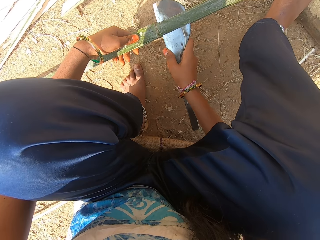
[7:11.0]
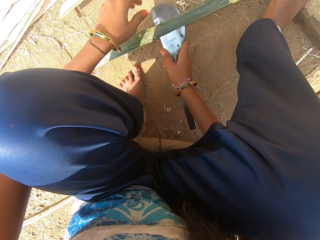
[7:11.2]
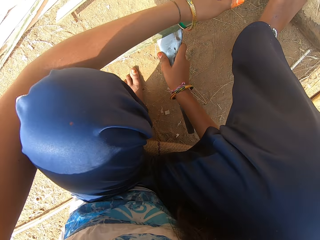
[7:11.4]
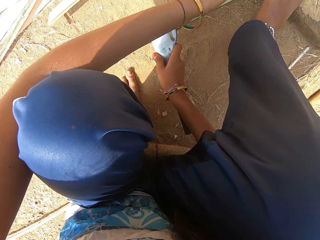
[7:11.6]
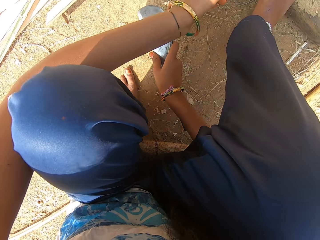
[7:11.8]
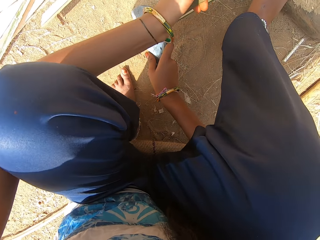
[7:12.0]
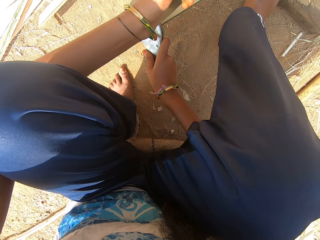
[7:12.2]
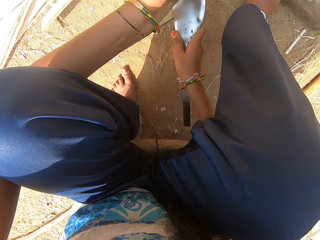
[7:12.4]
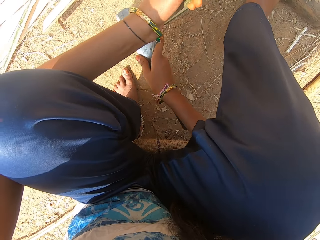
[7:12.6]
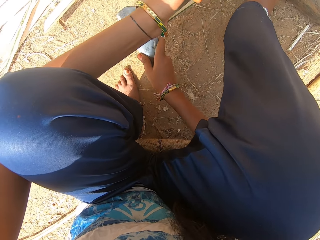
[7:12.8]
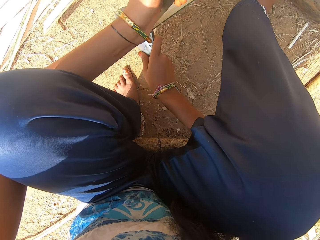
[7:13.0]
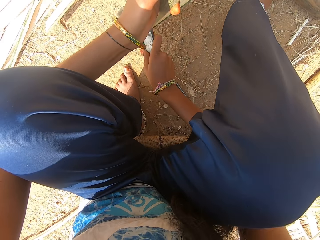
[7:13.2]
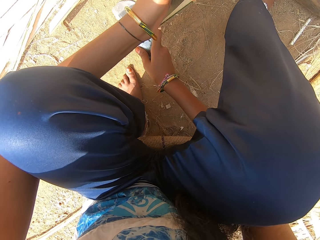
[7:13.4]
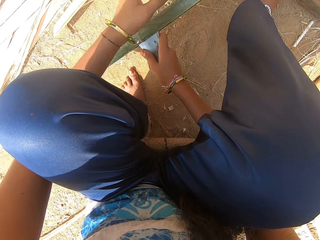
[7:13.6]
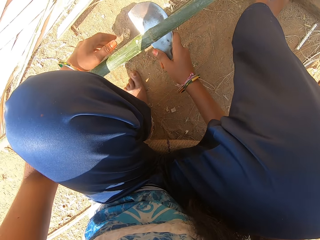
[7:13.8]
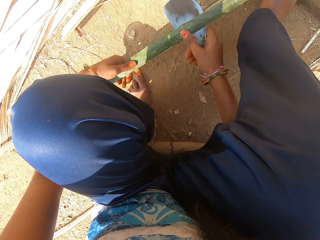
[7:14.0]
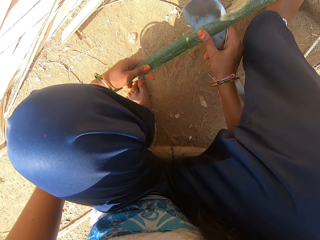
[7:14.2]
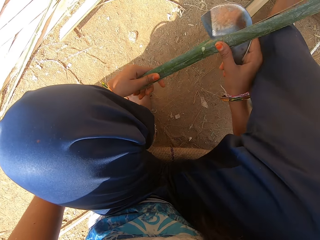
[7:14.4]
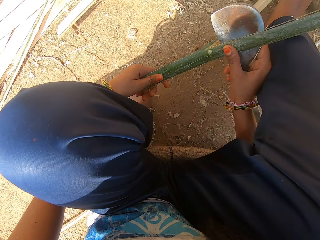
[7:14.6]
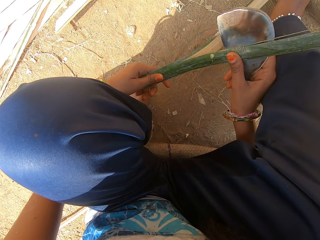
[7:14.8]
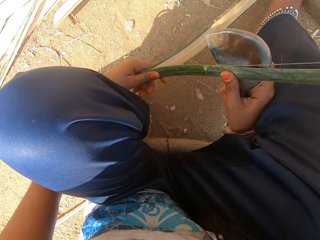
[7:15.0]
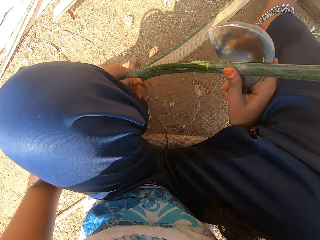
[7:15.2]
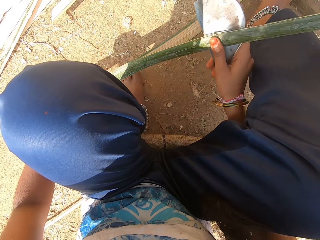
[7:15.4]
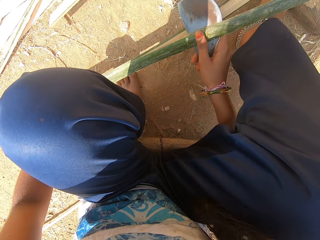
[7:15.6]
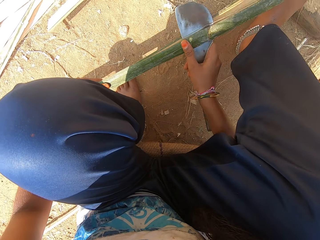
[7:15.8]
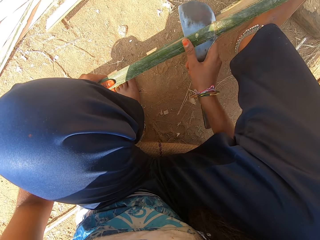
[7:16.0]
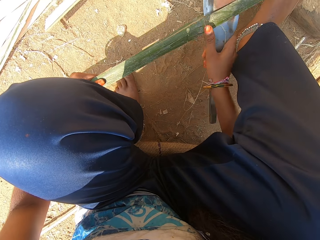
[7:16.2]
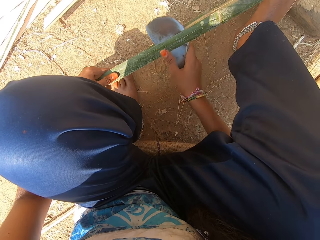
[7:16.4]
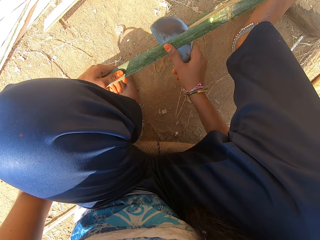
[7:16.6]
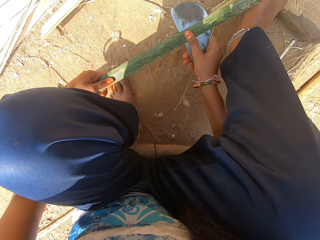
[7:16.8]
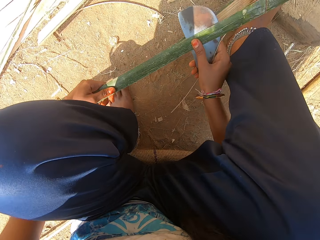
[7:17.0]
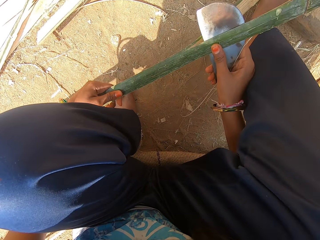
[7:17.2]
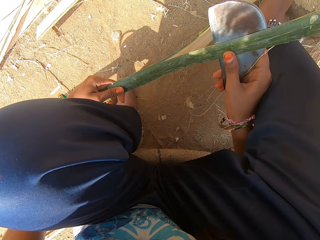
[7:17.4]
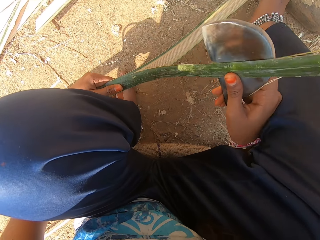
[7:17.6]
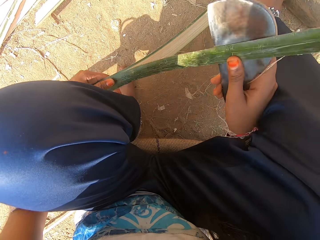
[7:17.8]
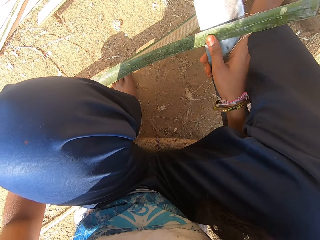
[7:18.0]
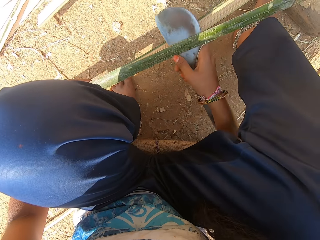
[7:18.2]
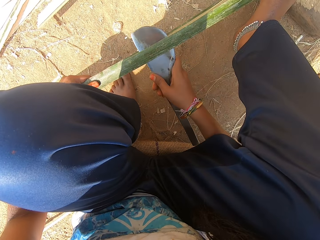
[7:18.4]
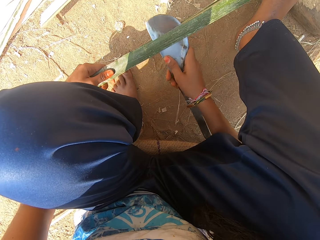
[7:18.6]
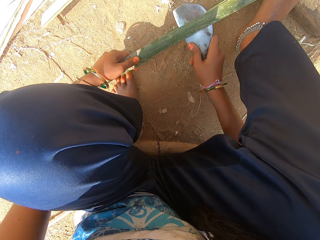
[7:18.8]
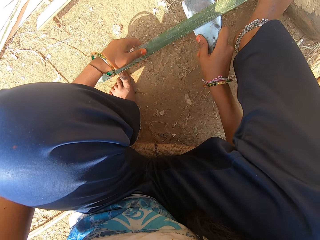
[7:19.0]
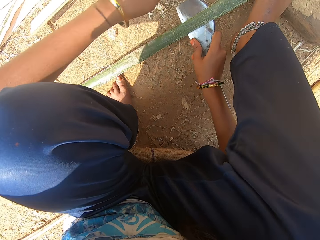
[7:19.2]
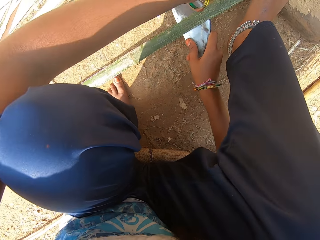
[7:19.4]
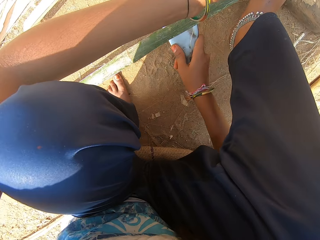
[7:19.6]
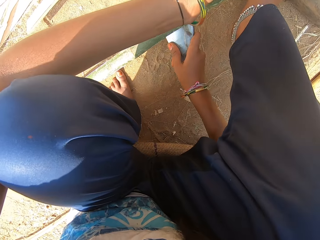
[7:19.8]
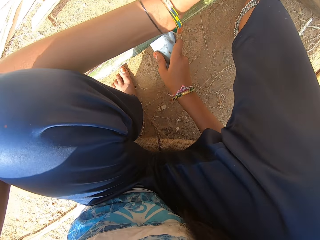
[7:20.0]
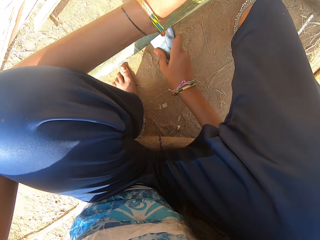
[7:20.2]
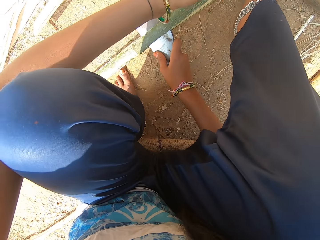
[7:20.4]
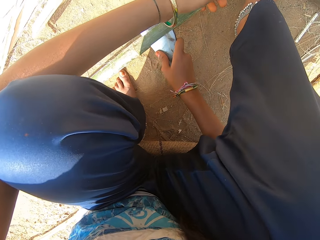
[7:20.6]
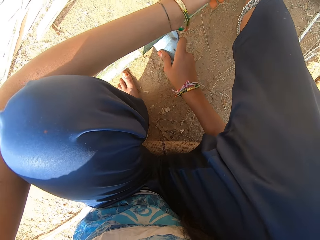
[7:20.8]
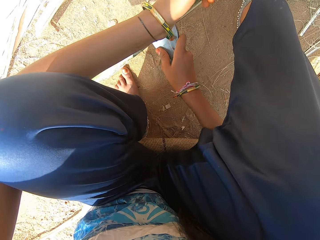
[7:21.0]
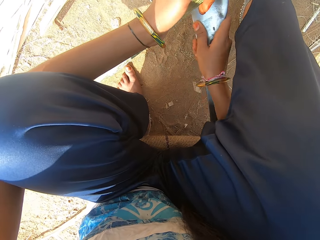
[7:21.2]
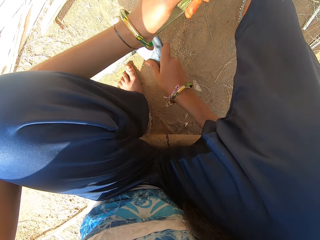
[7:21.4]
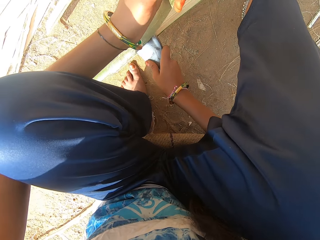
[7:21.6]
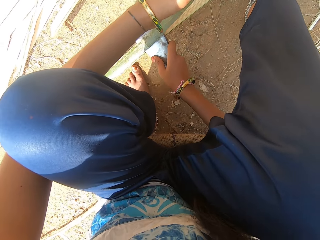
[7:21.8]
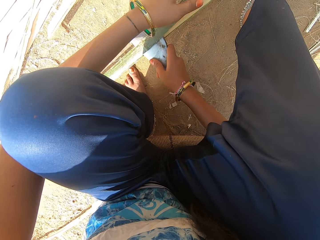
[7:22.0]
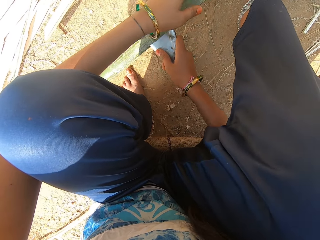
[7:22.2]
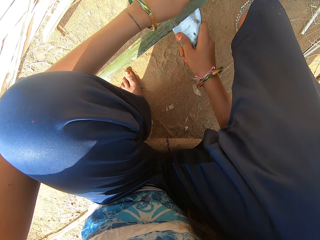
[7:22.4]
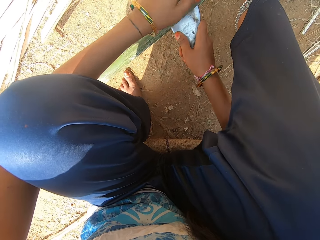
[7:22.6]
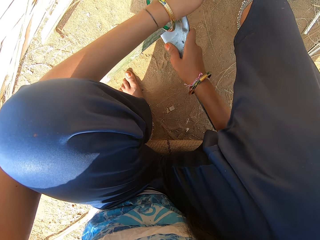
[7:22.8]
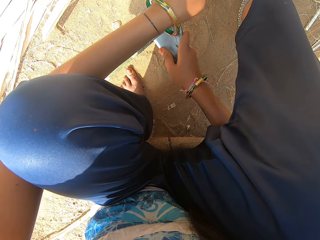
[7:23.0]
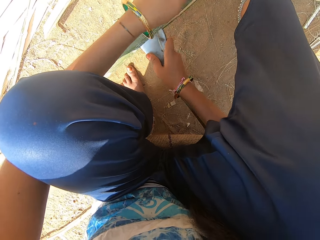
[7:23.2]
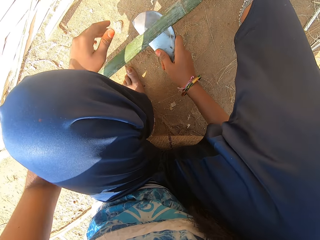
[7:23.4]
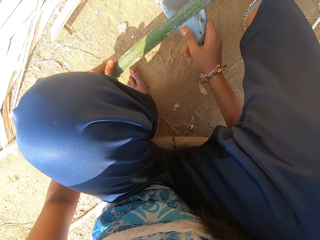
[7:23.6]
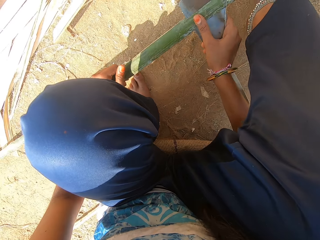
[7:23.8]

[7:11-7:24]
The camera wearer pulls the weave. They cut the weave with a knife. They pull the weave. They cut the weave with the knife.

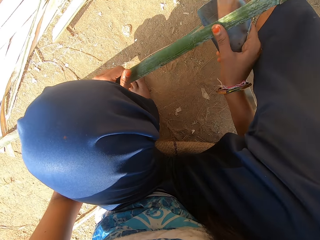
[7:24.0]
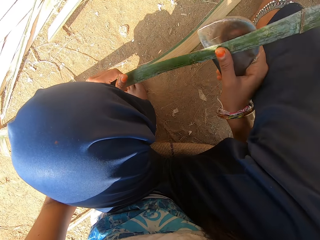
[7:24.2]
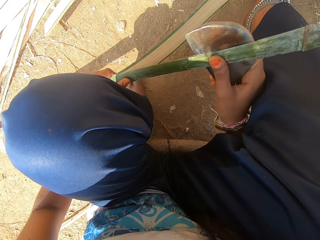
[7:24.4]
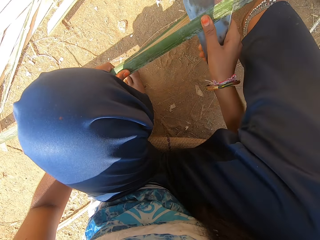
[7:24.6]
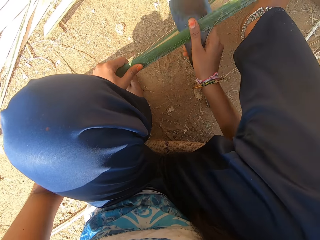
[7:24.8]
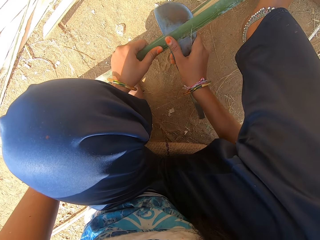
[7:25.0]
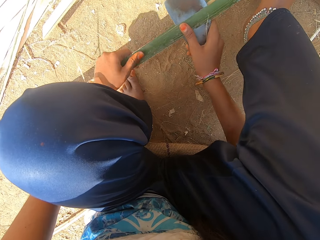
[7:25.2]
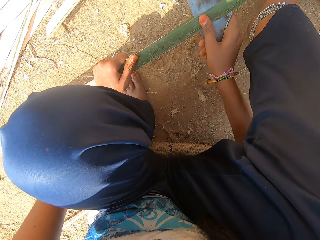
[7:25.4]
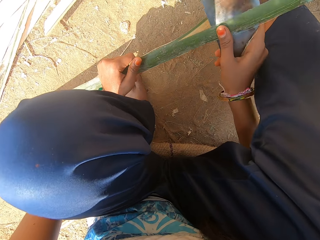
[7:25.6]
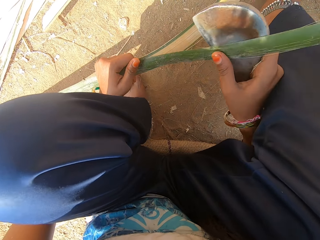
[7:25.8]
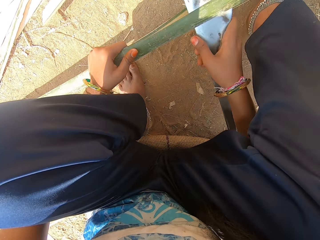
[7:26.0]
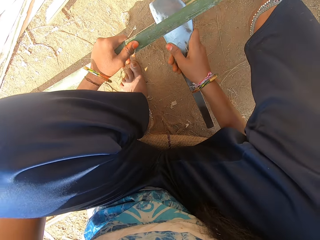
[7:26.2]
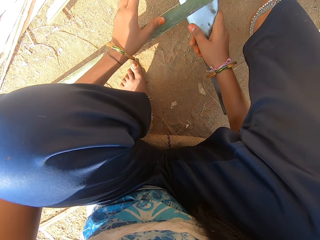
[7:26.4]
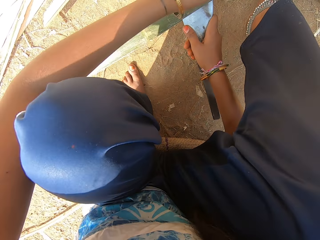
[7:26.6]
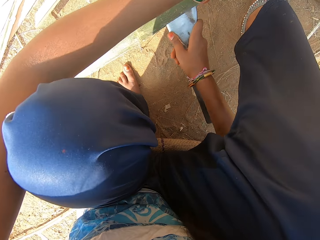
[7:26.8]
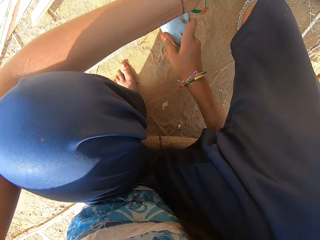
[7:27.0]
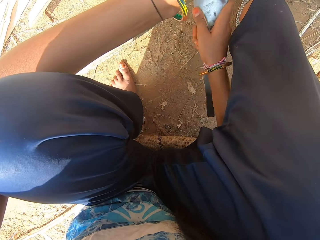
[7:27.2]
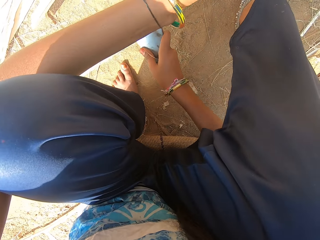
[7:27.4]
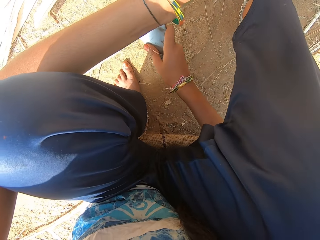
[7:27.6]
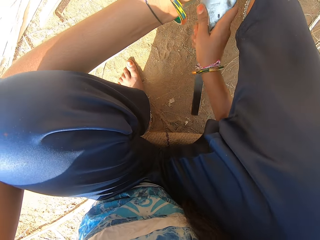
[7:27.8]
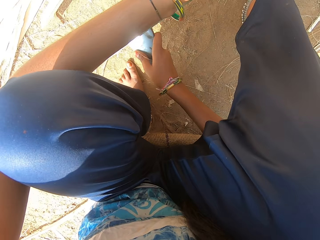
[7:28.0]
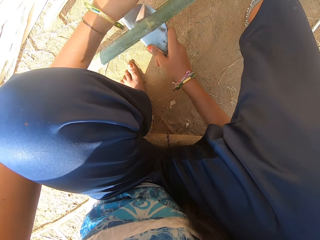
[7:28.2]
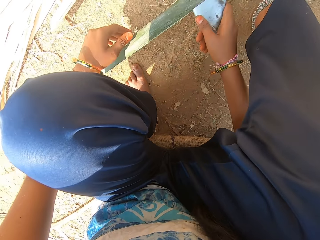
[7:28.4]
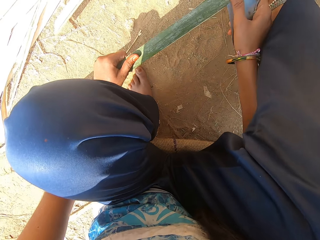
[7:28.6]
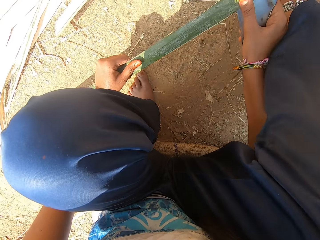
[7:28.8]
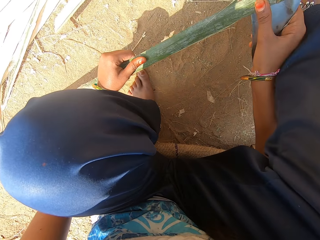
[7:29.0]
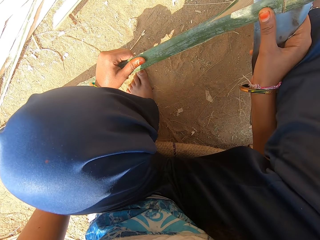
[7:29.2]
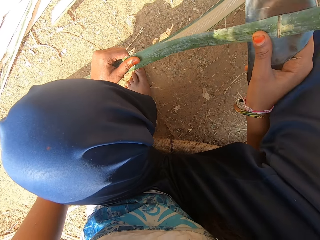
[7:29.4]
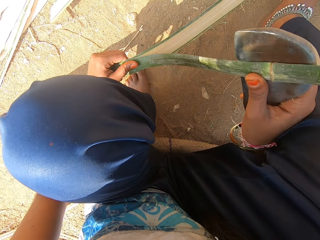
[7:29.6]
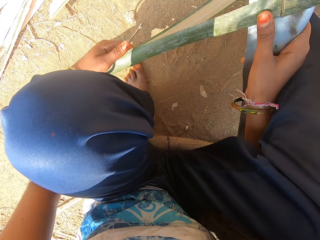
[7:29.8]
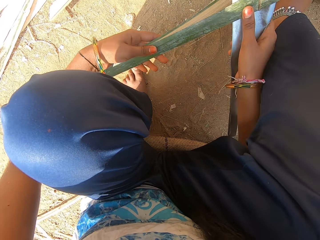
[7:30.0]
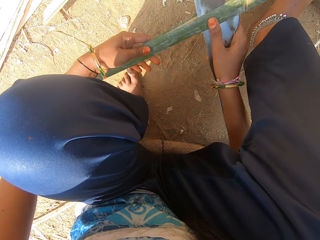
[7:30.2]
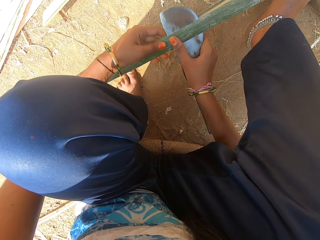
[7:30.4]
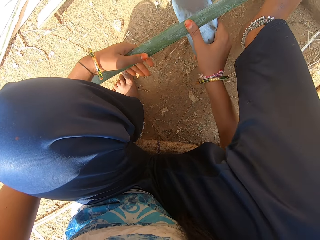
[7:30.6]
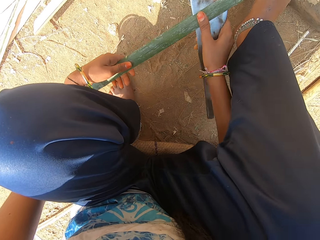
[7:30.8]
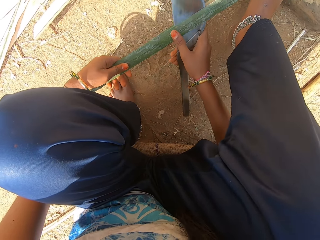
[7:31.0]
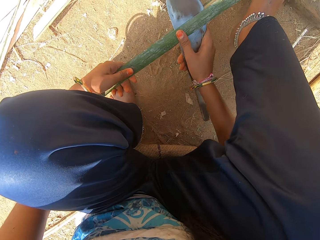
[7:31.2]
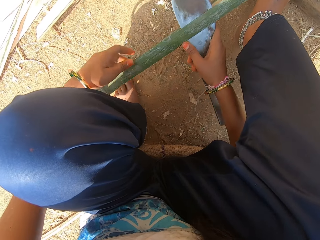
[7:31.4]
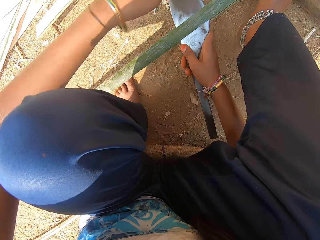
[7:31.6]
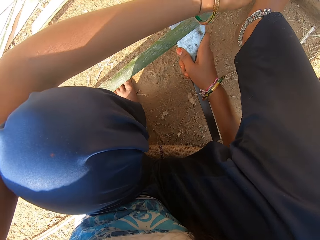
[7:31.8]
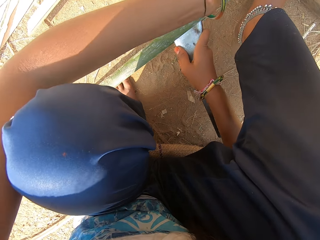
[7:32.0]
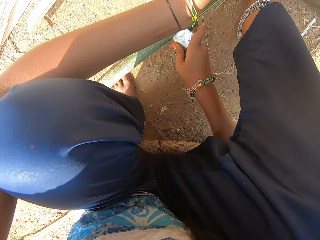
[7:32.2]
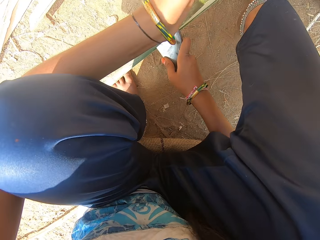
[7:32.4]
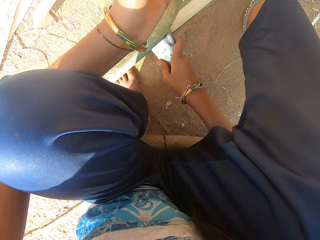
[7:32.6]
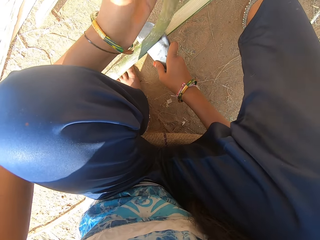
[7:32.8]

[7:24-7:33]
The camera wearer pulls the weave. They cut the weave with a knife. They pull the weave.
